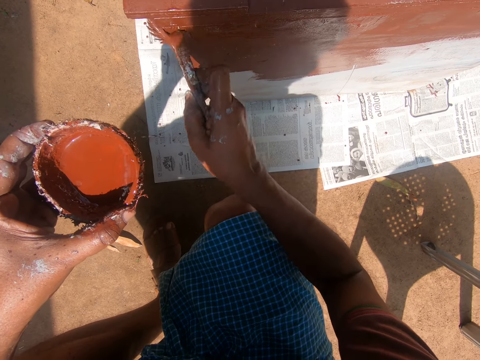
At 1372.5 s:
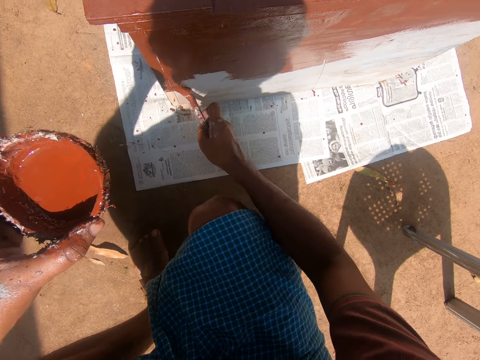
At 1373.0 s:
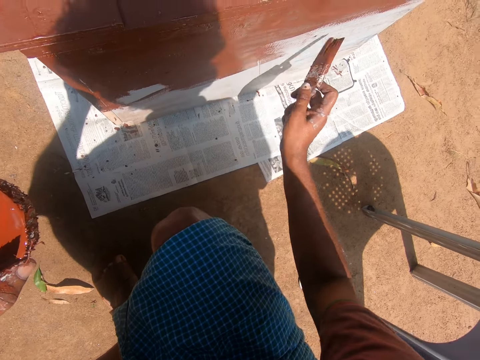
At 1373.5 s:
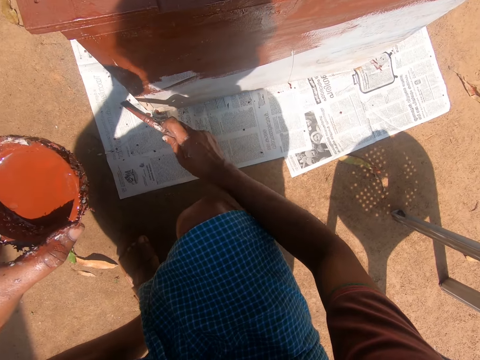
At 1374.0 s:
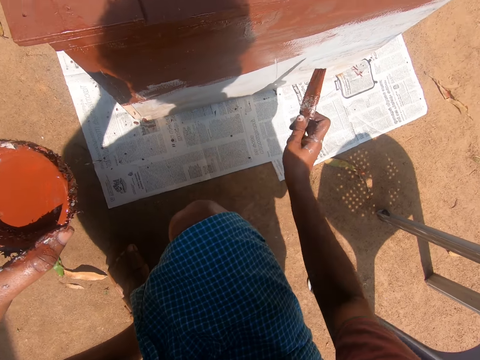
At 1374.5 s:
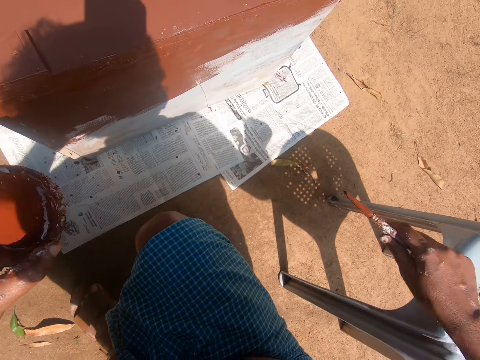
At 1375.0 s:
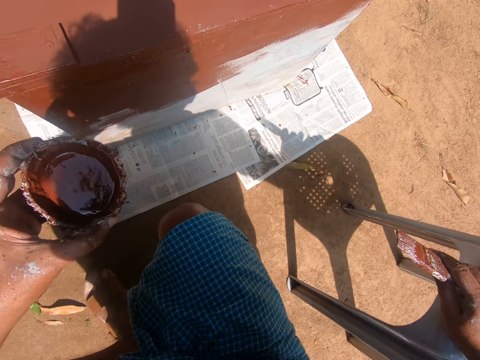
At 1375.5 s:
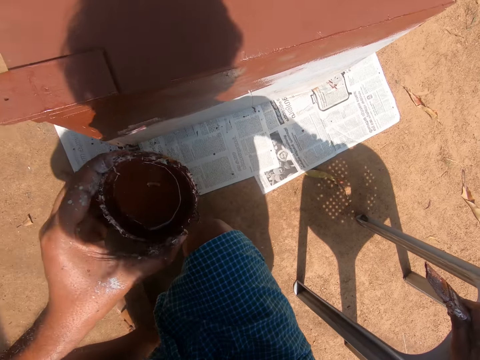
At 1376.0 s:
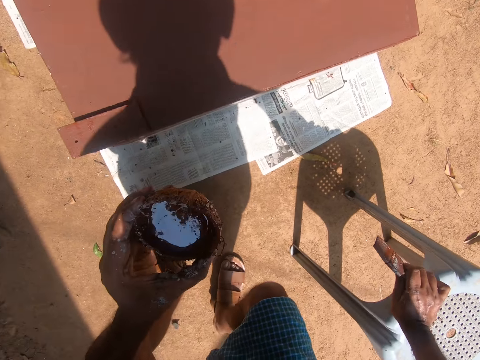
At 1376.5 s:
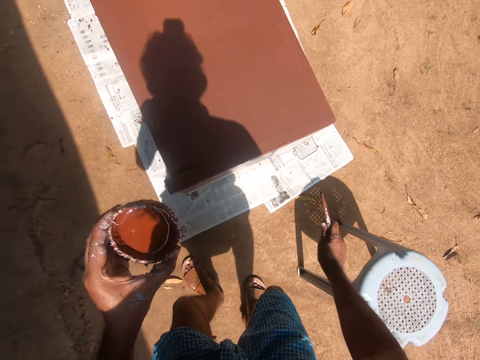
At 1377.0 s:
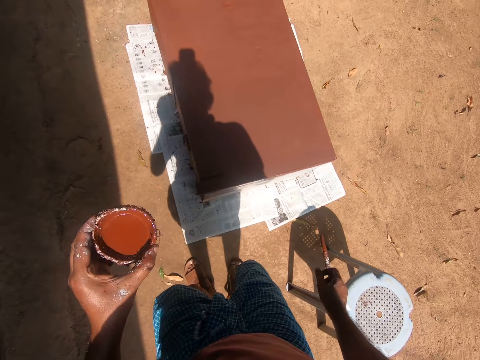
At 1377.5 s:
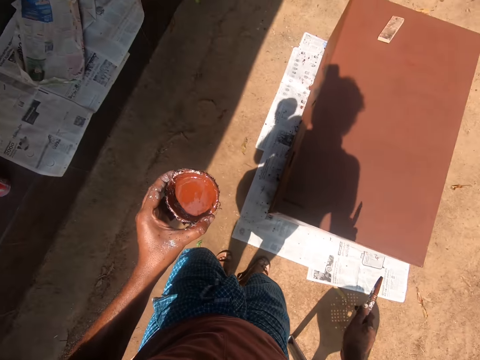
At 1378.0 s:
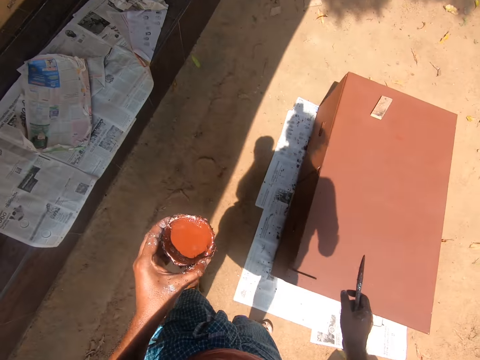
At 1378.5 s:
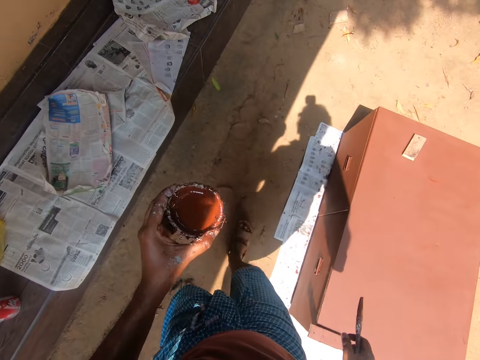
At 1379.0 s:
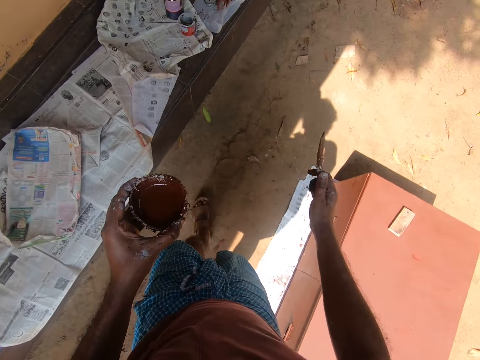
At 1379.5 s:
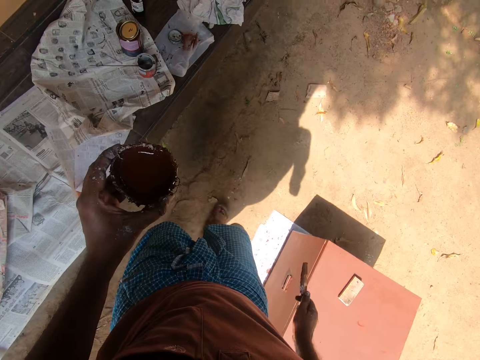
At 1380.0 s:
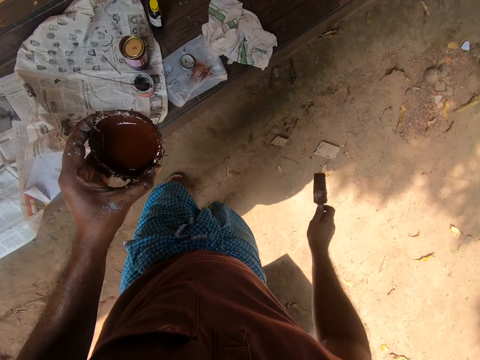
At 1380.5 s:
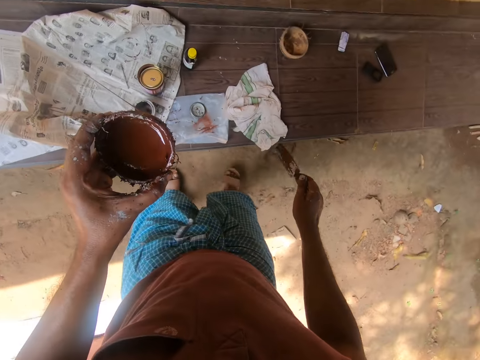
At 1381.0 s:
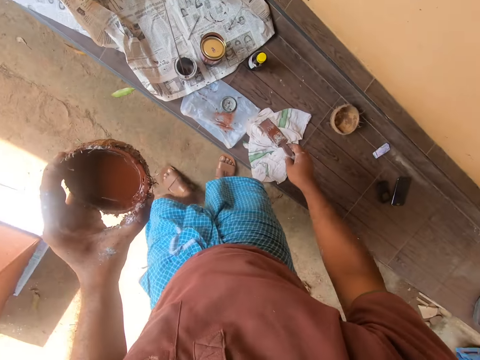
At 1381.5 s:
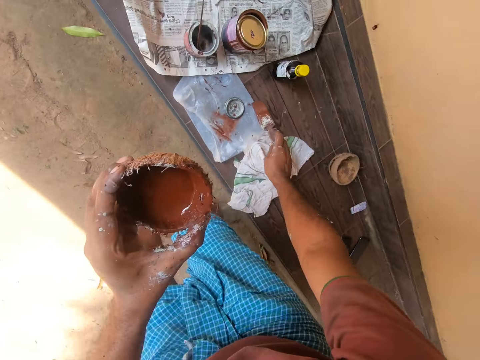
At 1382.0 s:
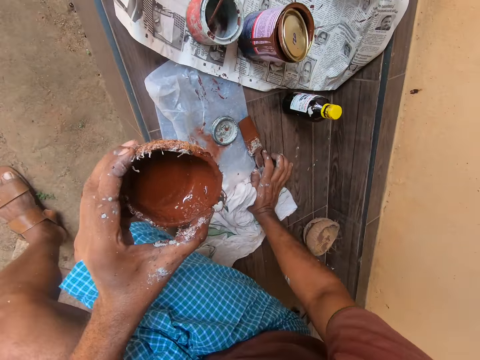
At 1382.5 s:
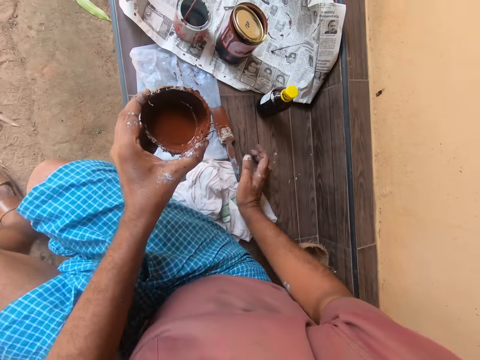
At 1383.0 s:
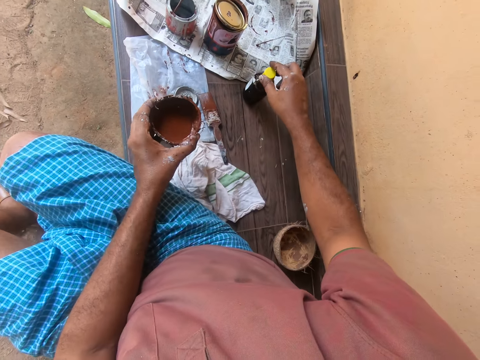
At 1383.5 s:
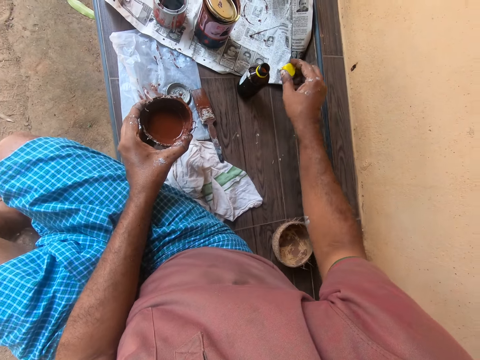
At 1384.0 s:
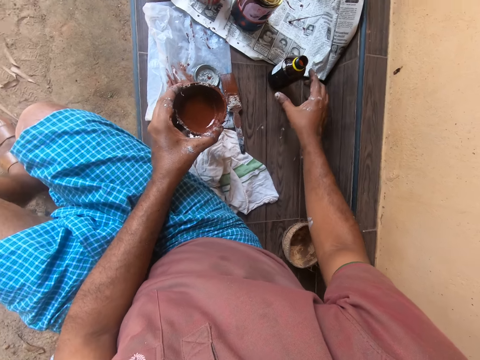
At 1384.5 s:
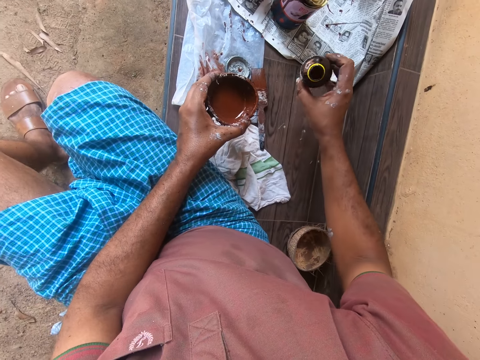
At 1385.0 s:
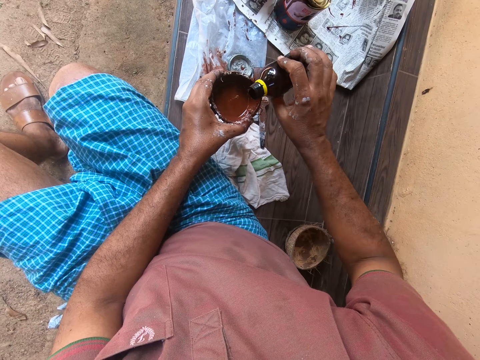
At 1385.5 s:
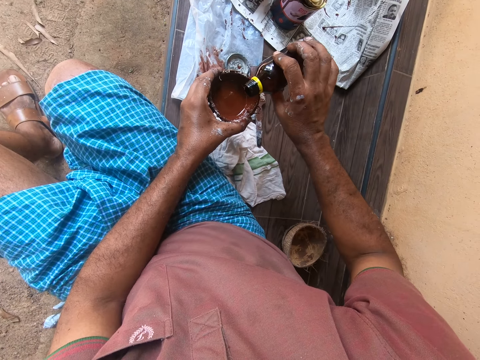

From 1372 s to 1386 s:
The camera wearer places his right hand on a plastic stool behind him. He stands up. He removes his hand from the plastic stool. He walks towards a bench. He places the paintbrush in his right hand on the bench. He sits on the bench. He holds the bottle lid. He opens a bottle containing some quantity of thinner with his right hand. He places the cover of the bottle containing some quantity of thinner on the bench with his right hand. He picks up the bottle containing some quantity of thinner with his right hand. He pours some quantity of thinner from the bottle containing thinner.

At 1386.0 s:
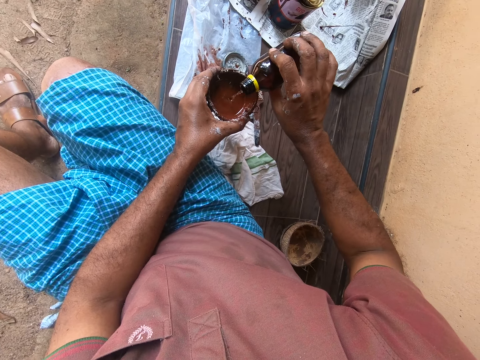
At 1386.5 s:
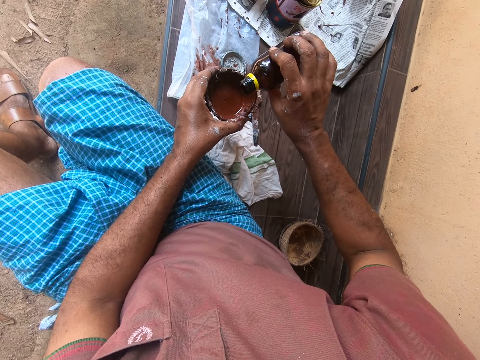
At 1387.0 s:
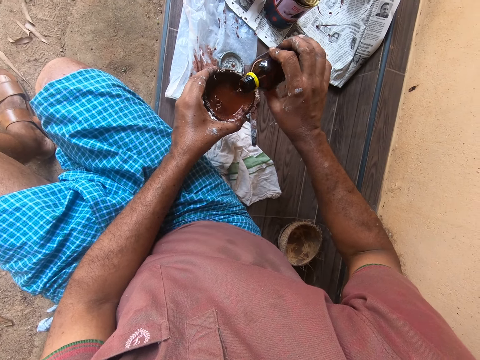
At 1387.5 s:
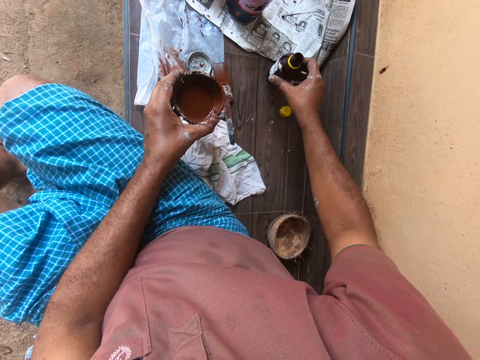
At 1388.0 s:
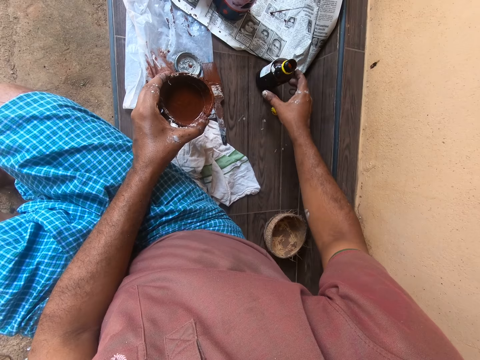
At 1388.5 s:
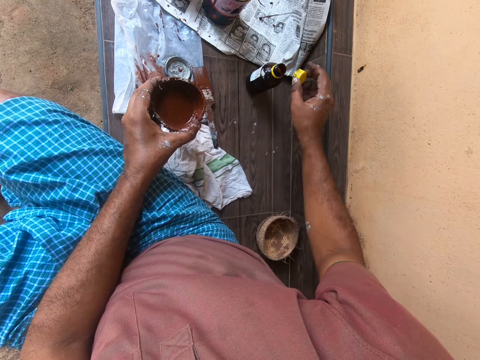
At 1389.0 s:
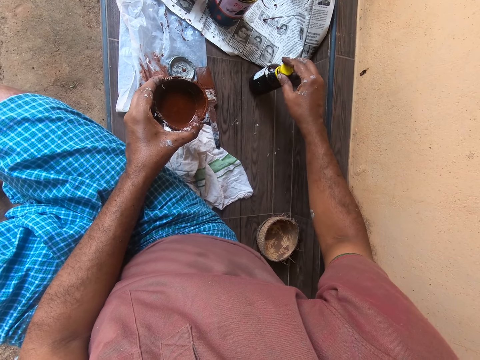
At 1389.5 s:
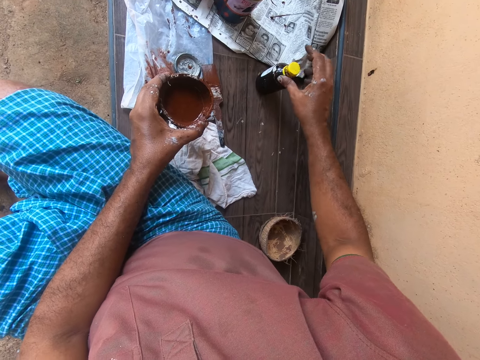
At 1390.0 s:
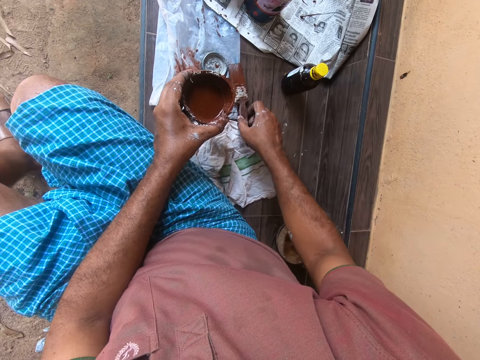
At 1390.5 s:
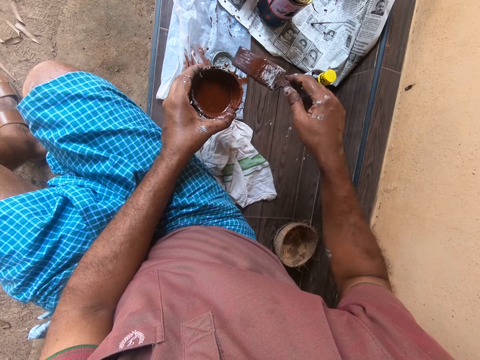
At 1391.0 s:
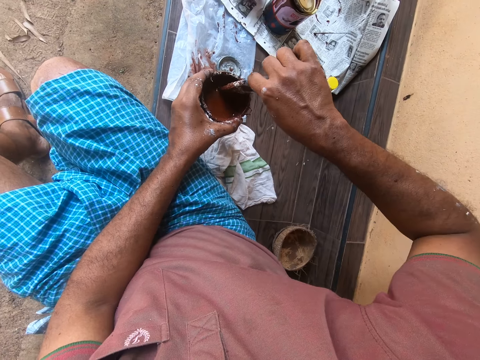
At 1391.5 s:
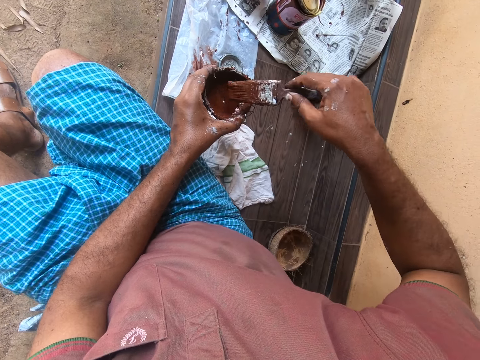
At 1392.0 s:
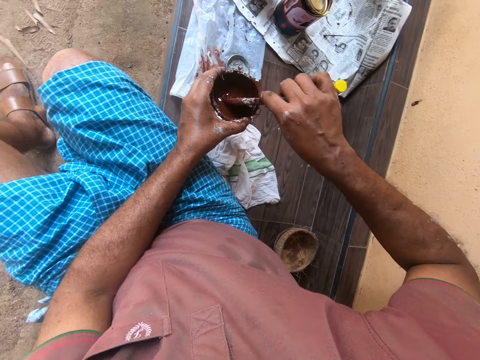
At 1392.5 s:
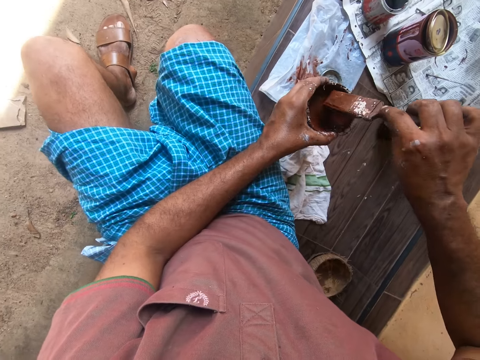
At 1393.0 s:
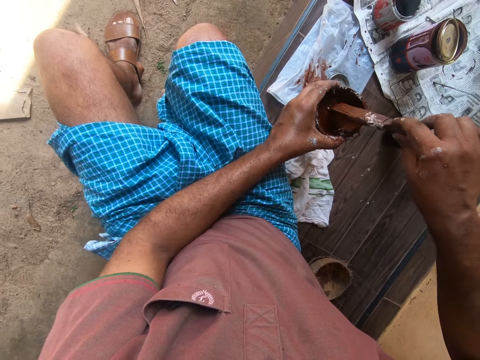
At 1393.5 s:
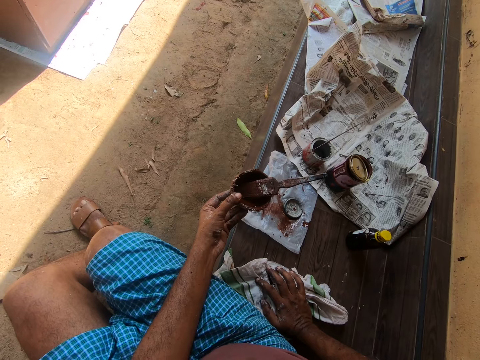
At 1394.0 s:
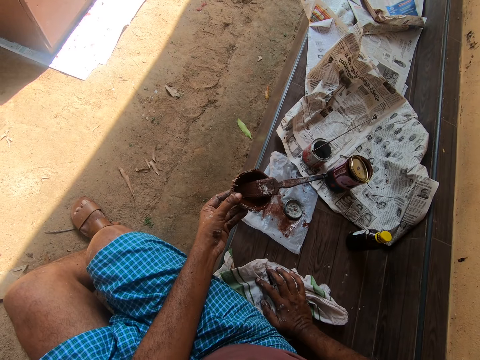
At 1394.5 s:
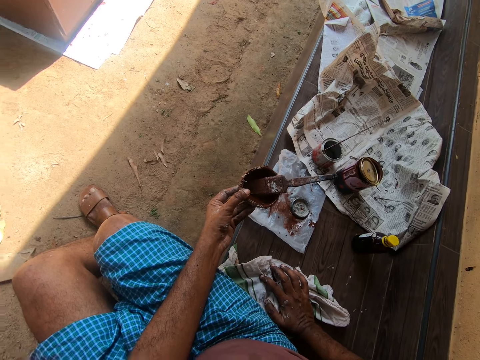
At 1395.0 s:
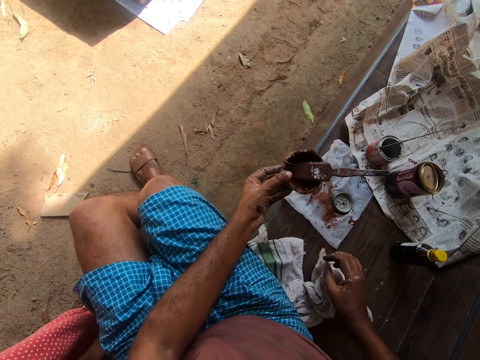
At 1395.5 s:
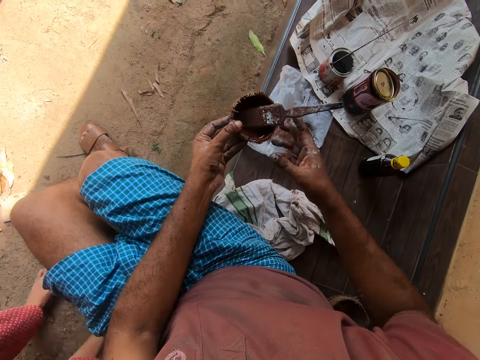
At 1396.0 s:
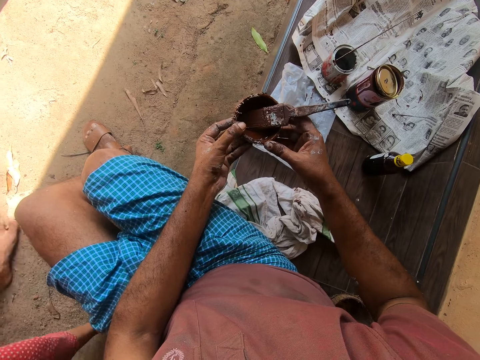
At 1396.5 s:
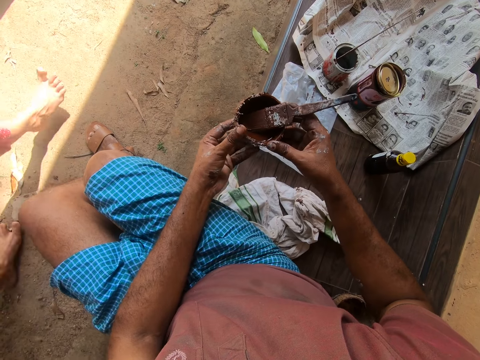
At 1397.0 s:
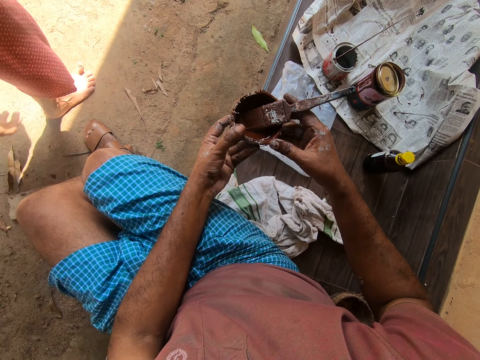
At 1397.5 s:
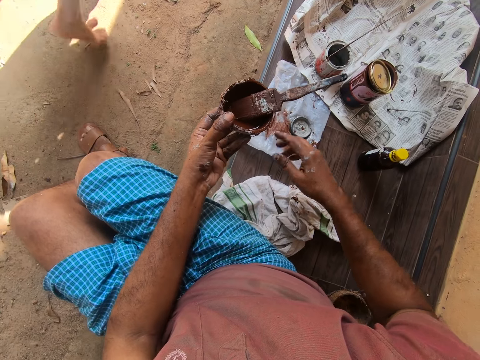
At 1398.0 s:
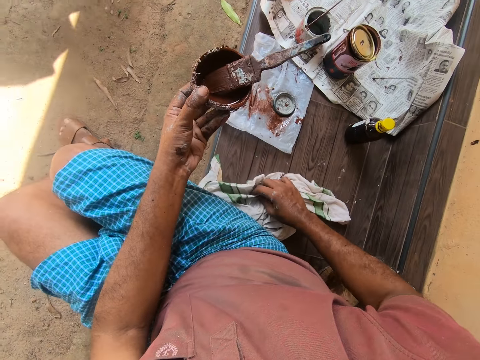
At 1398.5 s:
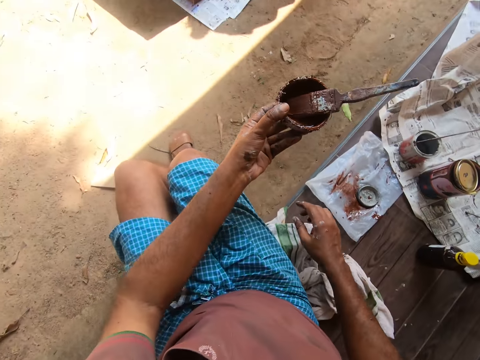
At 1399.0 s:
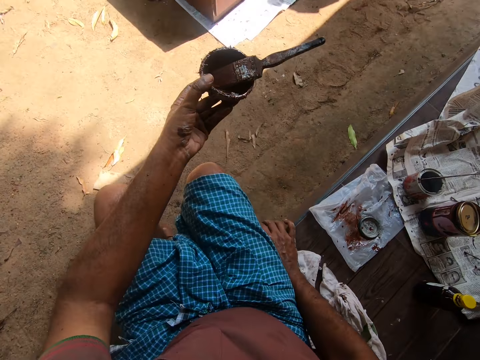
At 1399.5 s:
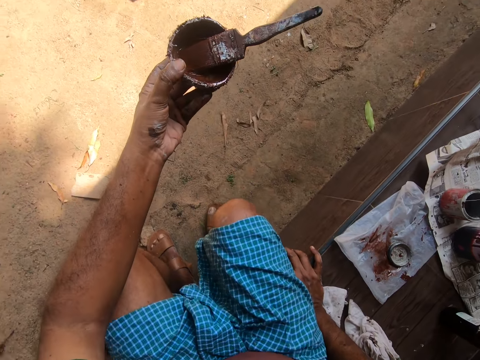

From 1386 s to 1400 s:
The camera wearer places the bottle of thinner on the bench with his right hand. He picks up the bottle cover from the bench with his right hand. He covers the bottle of thinner with his right hand. He picks up the paintbrush from the bench with his right hand. He mixes the content in the paint container with the brush in his right hand. He dips the paintbrush in the wood paint. He looks around. He places his right hand on a rag on the bench. He holds the coconut shell with both hands. A person walks away from the camera wearer. The camera wearer cleans his right hand on the rag on the bench.
